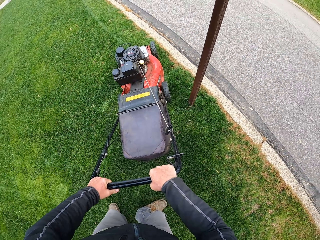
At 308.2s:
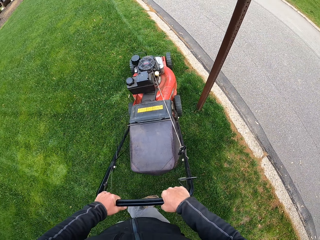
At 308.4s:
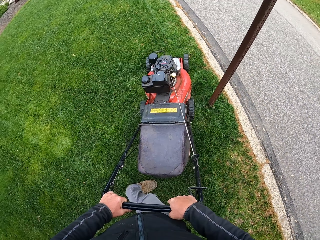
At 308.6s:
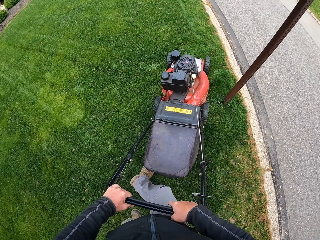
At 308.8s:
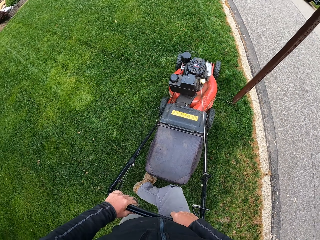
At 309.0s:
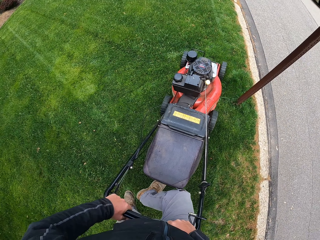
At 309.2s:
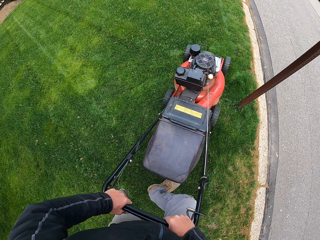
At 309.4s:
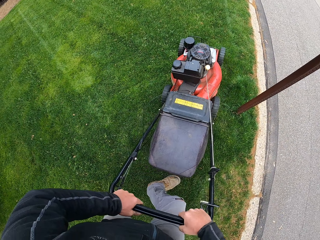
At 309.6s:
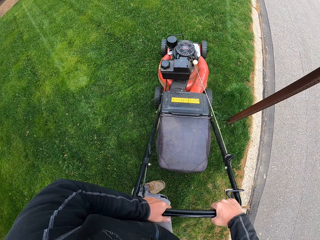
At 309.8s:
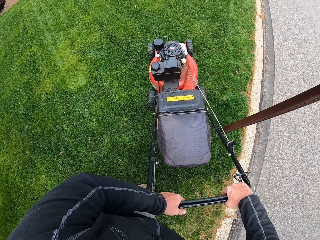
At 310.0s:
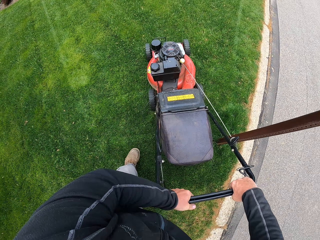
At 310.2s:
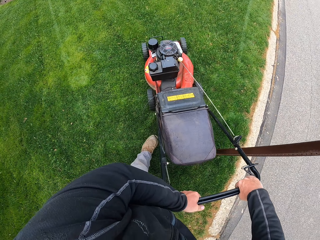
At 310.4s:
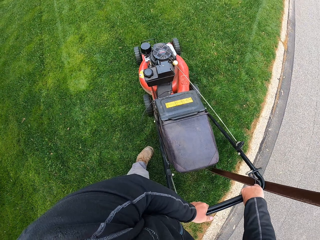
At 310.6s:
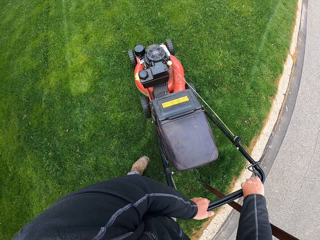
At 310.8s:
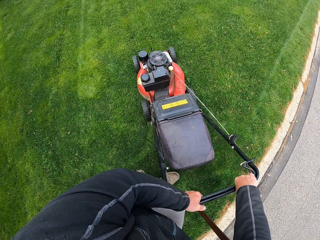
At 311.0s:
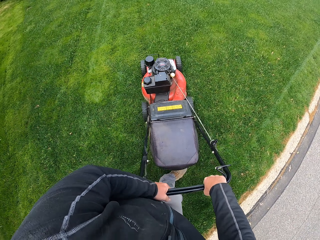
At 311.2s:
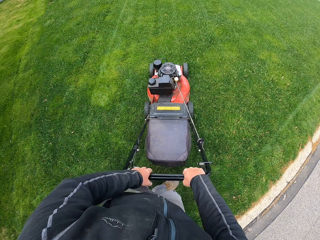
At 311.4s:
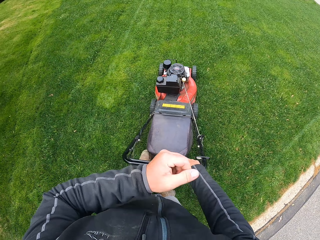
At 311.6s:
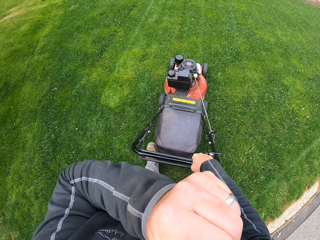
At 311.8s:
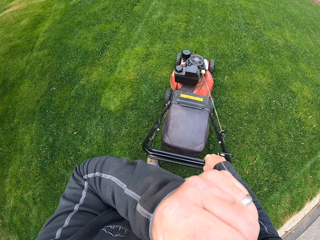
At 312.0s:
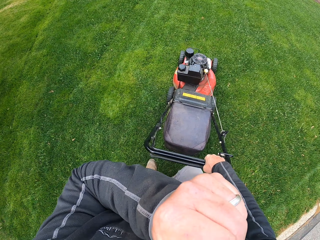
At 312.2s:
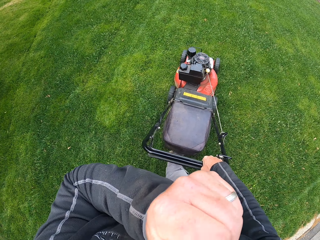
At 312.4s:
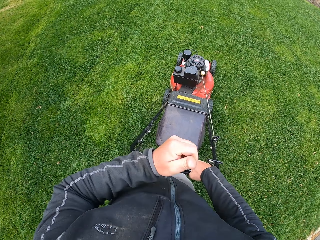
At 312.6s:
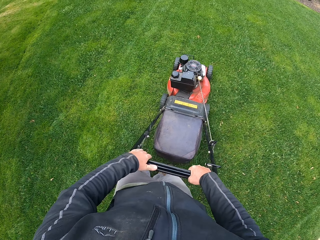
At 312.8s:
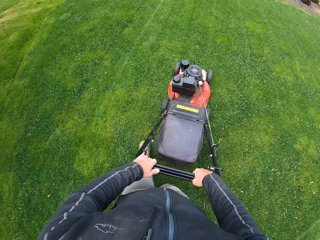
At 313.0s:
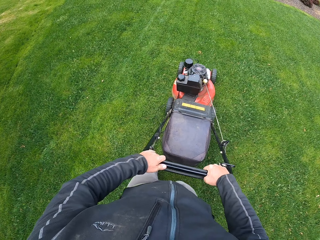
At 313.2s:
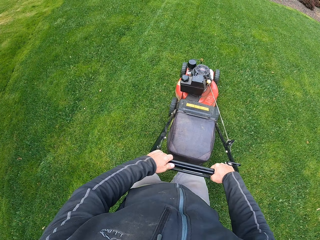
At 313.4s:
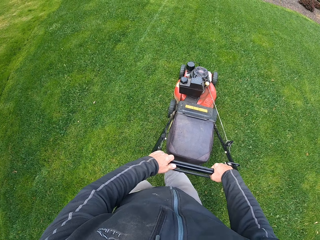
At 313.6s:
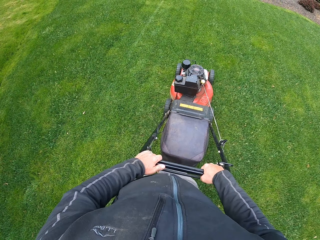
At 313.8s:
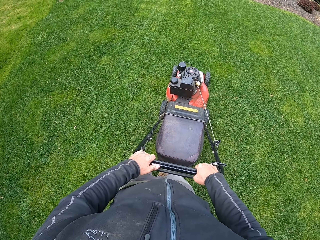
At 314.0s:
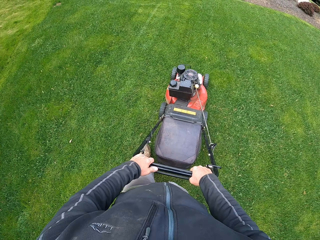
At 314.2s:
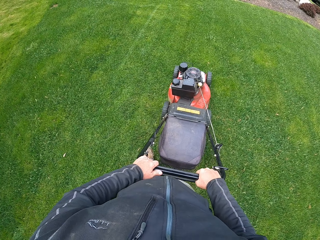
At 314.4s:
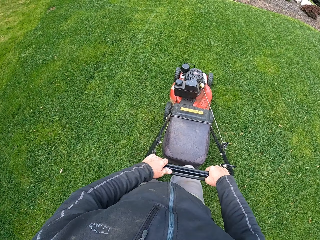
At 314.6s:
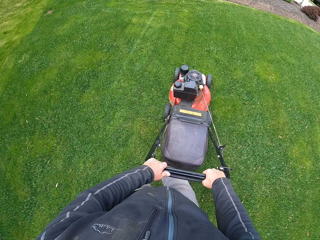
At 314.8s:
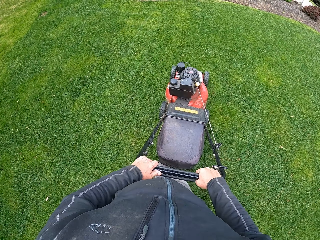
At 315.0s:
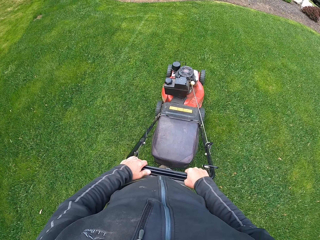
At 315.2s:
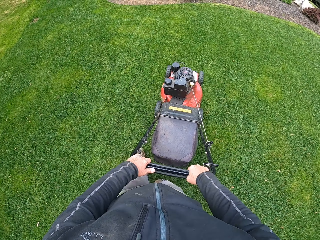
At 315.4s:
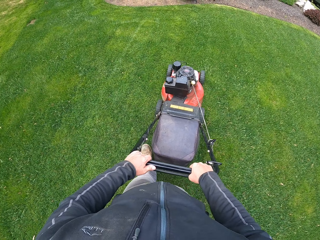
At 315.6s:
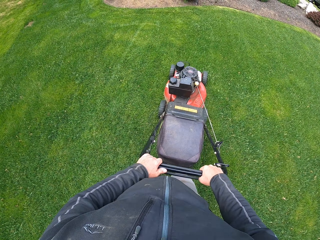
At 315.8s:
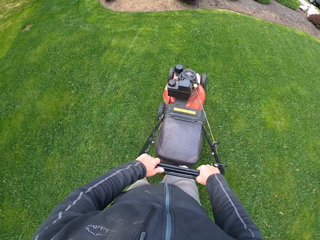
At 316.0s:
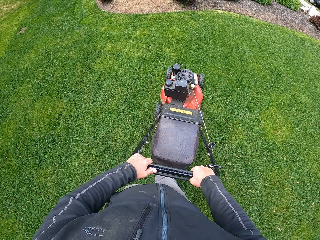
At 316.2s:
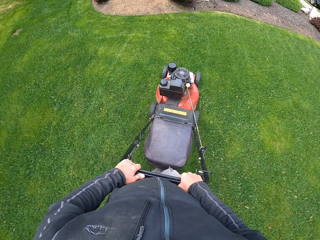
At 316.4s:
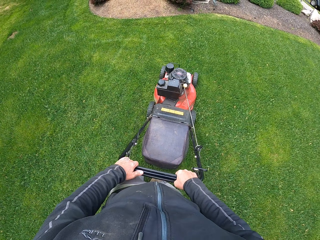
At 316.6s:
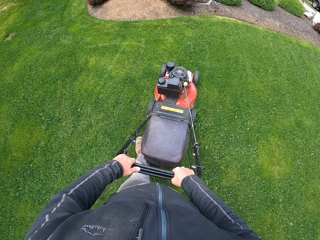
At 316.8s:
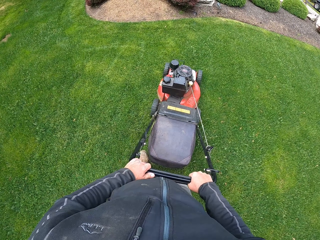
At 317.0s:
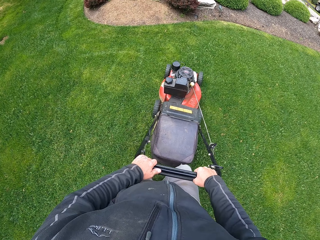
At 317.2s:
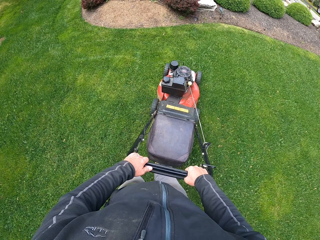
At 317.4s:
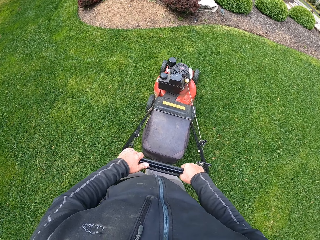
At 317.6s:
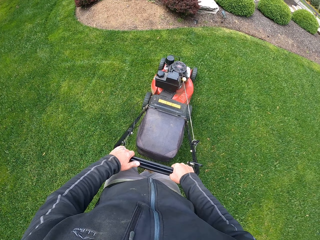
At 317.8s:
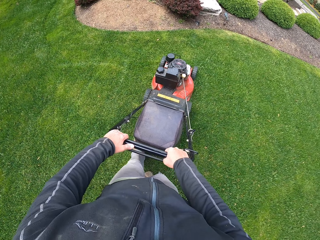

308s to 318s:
The camera wearer scratches his face. He cuts grass.

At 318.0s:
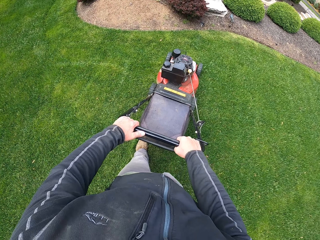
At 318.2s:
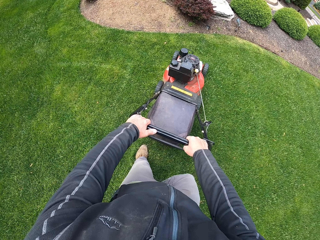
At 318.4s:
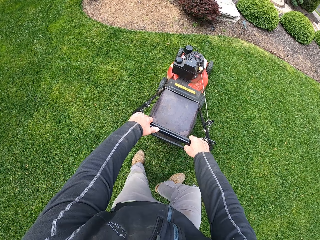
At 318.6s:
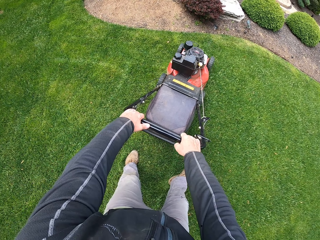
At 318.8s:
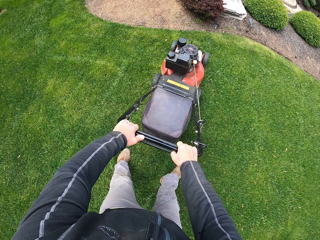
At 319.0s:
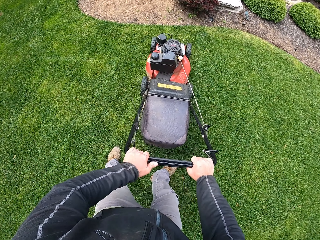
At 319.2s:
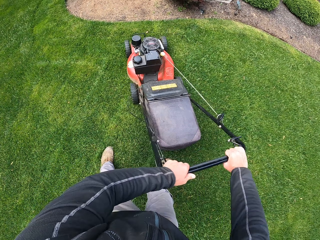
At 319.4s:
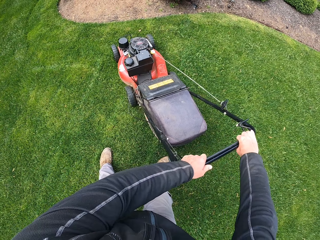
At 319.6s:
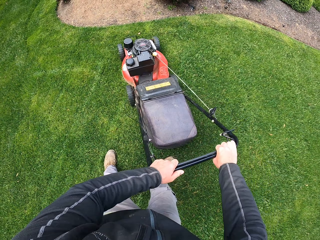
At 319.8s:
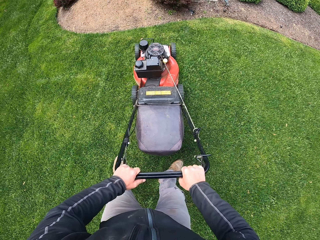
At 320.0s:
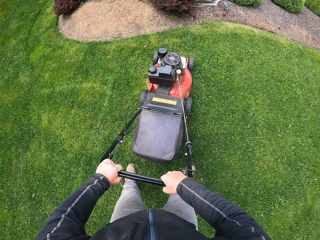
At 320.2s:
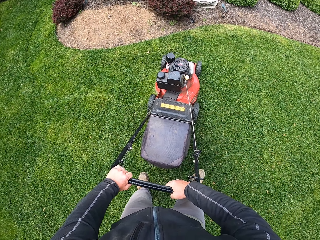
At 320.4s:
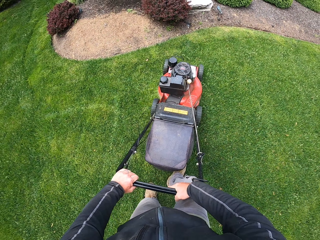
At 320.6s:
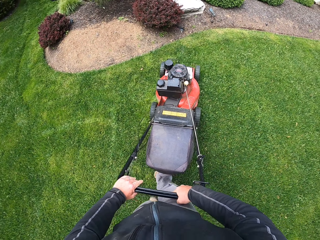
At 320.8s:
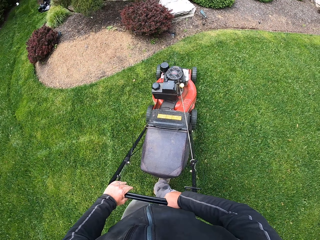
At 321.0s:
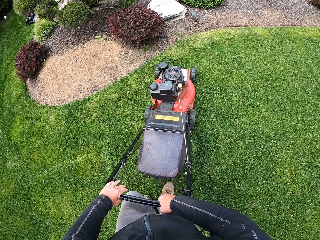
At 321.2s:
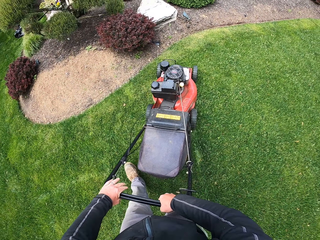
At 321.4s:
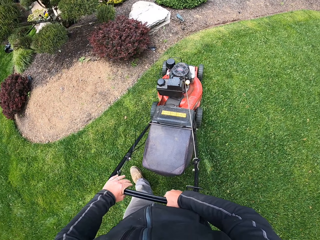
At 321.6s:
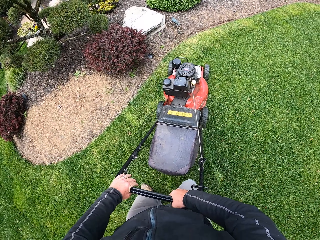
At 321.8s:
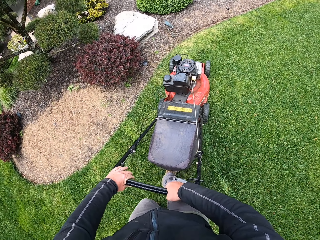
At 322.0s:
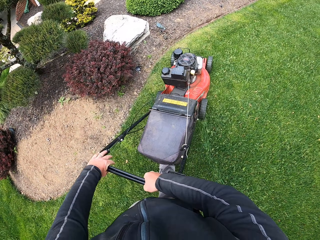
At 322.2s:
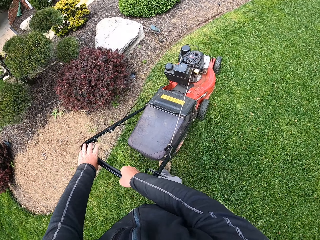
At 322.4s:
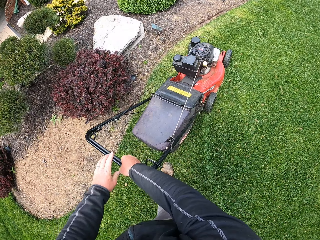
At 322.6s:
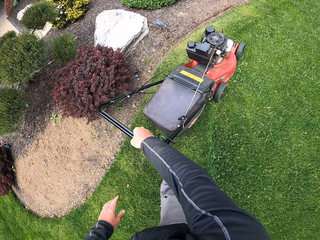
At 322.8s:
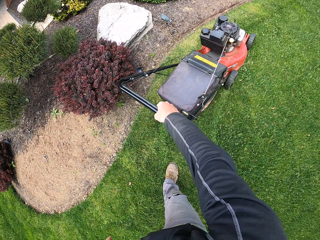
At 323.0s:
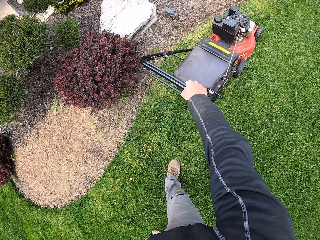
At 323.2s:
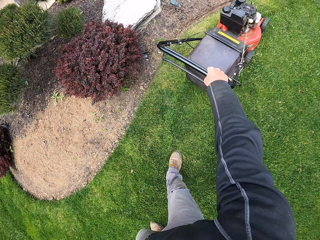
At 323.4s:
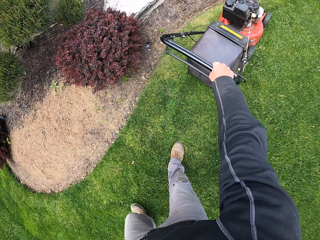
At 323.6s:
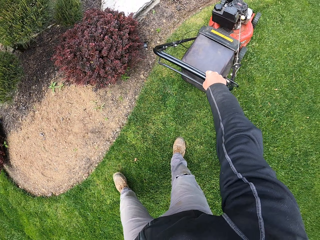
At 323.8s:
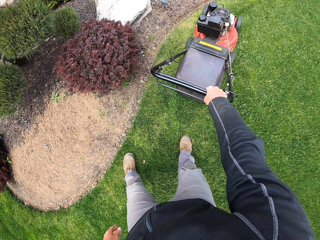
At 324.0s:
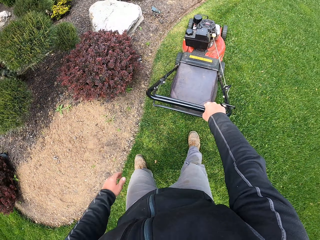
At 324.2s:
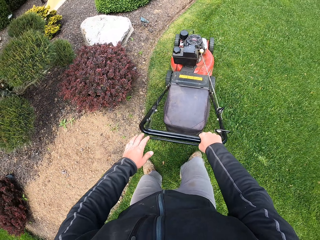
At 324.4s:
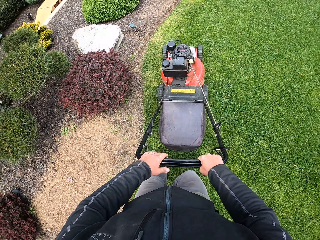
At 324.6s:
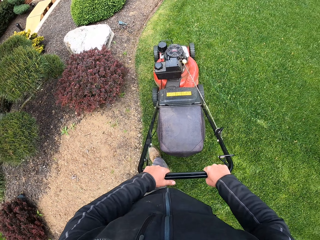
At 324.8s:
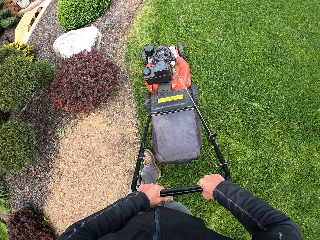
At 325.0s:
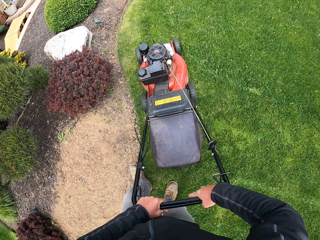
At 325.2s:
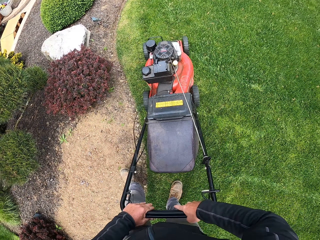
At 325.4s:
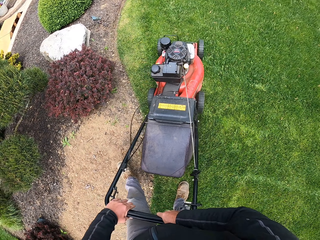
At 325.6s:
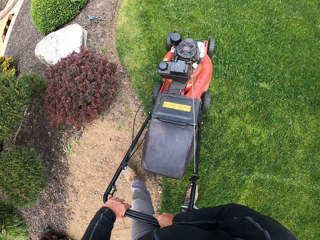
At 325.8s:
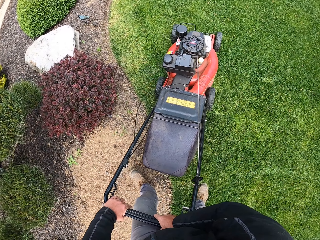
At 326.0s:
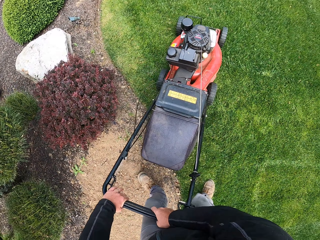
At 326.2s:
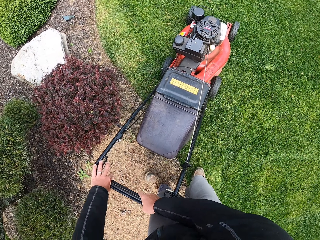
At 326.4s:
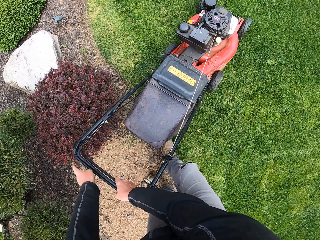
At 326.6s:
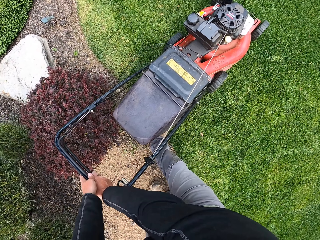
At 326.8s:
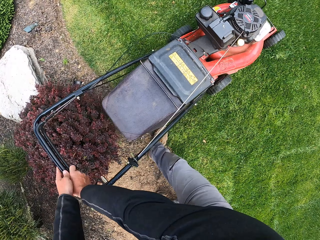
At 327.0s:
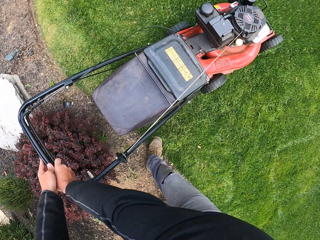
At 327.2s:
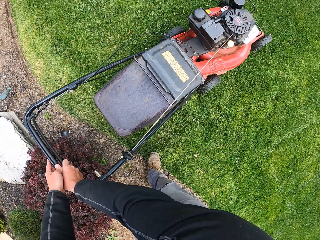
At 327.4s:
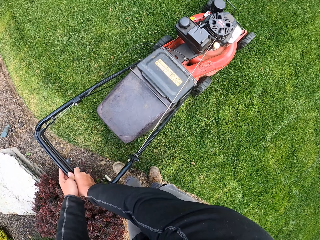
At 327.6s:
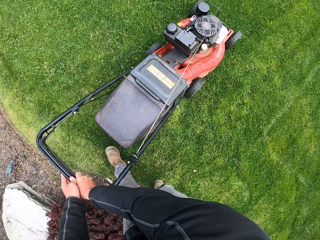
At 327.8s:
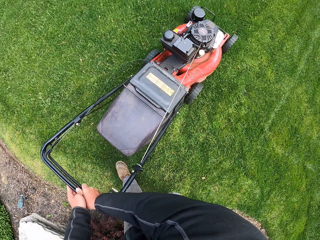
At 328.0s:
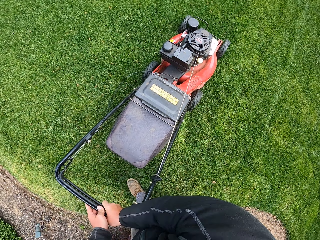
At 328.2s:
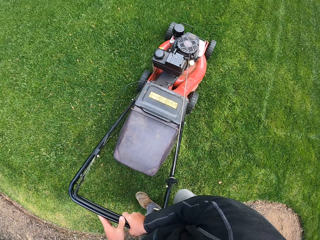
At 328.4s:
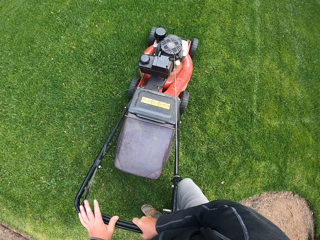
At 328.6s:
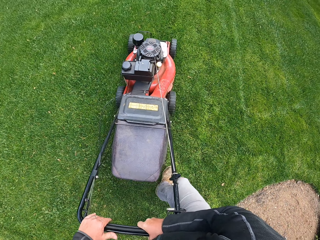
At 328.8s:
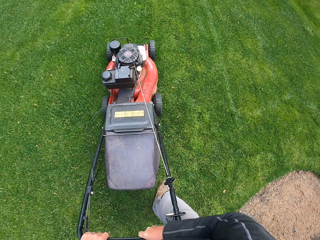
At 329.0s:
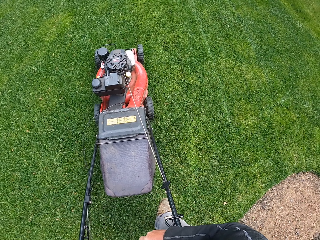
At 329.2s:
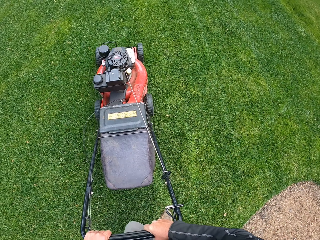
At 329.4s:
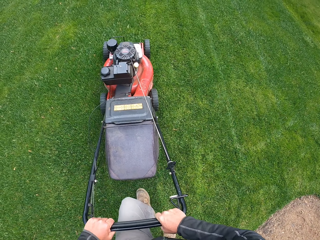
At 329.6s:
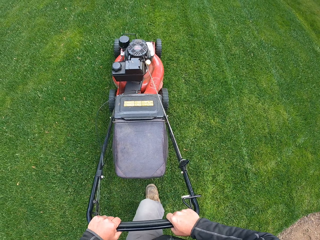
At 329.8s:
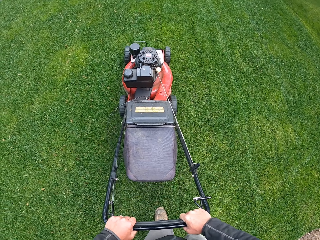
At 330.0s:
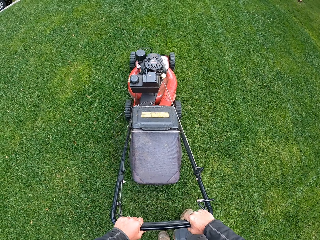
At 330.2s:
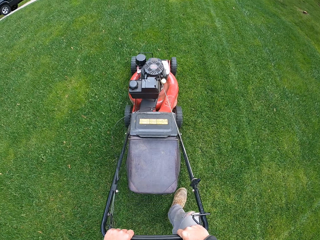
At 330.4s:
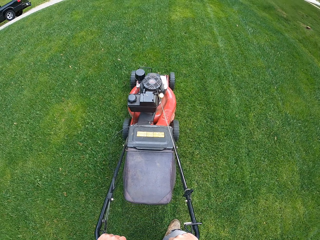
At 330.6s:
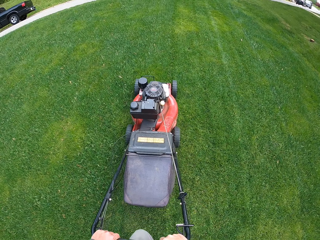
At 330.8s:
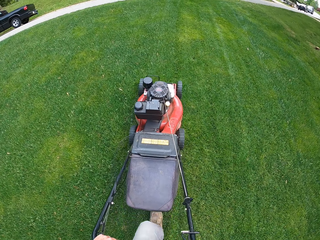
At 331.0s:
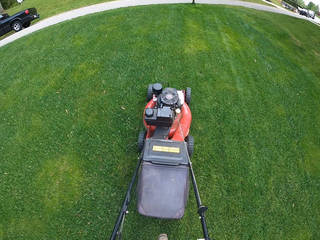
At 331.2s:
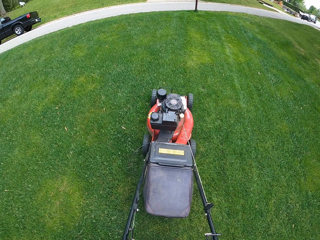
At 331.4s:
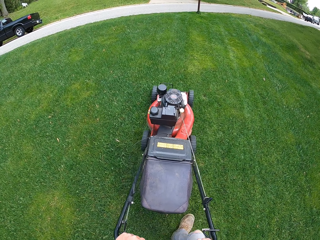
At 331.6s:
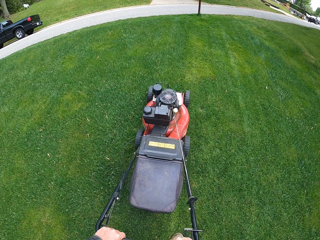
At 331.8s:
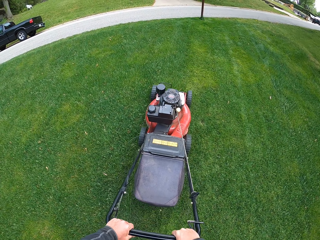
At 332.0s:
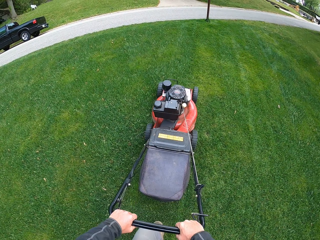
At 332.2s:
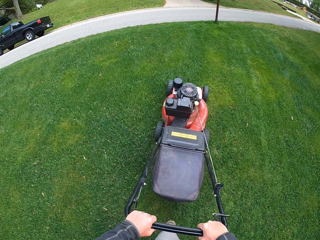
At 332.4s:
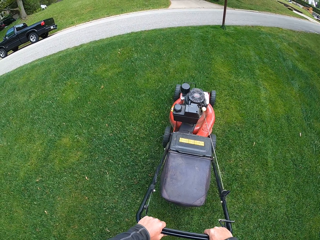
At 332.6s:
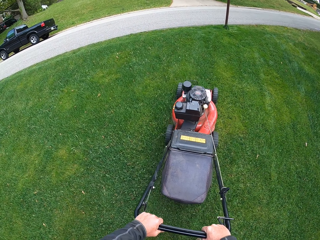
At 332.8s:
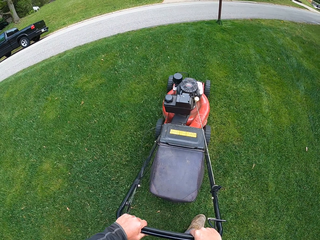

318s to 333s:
The camera wearer turns a lawn mower. They cut grass. They turn the lawn mower. They cut the grass.
